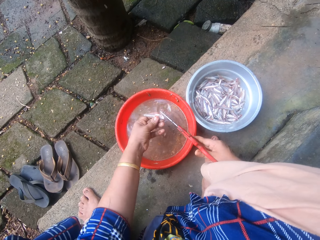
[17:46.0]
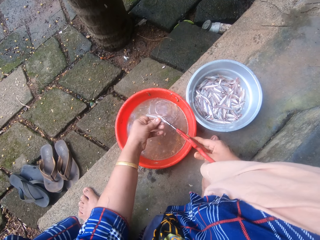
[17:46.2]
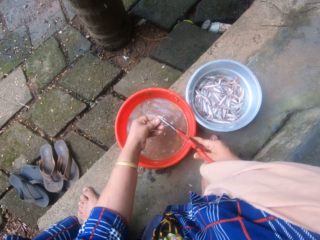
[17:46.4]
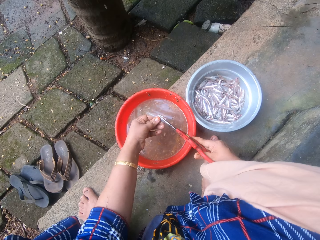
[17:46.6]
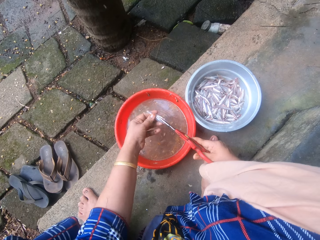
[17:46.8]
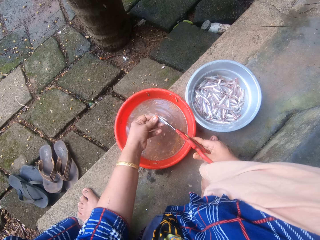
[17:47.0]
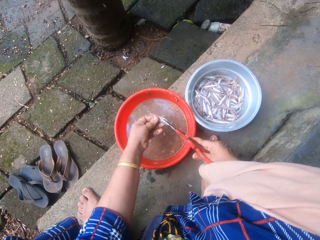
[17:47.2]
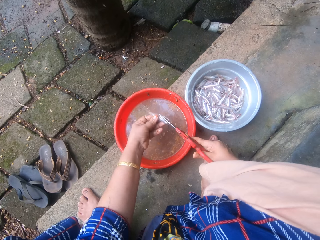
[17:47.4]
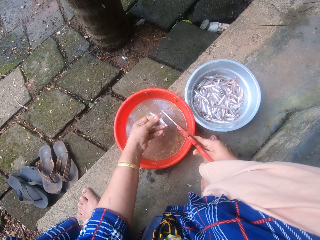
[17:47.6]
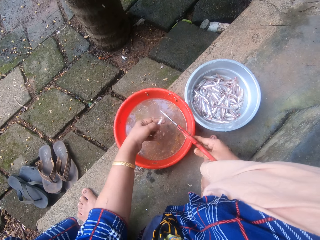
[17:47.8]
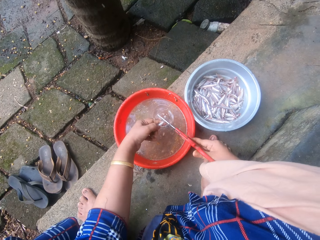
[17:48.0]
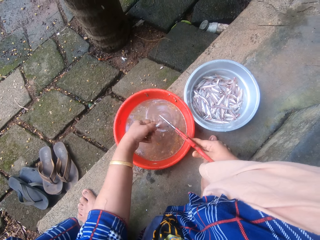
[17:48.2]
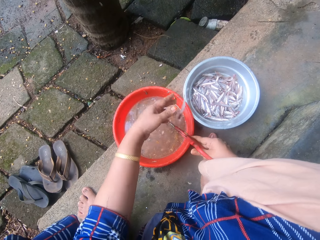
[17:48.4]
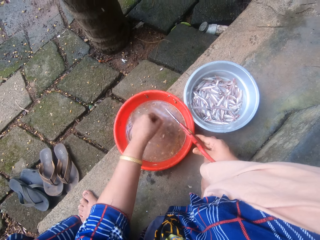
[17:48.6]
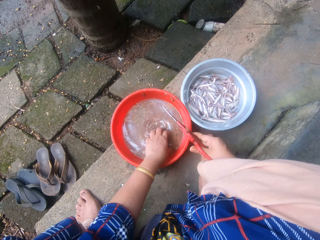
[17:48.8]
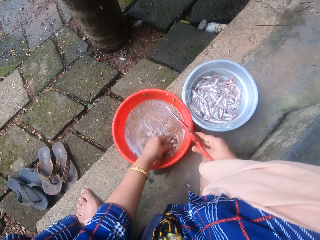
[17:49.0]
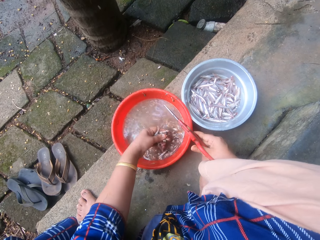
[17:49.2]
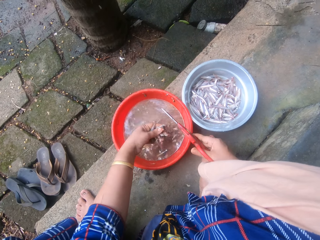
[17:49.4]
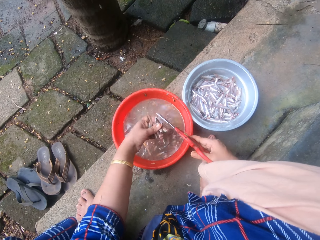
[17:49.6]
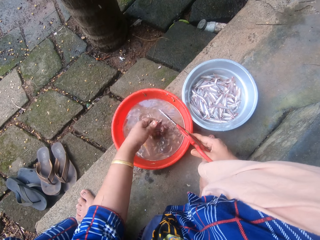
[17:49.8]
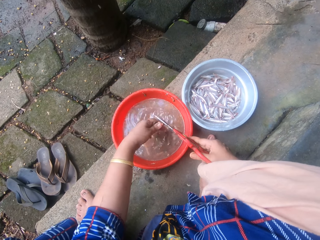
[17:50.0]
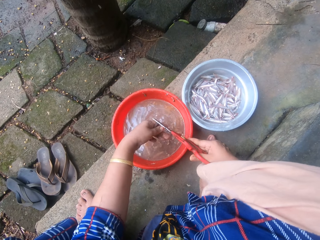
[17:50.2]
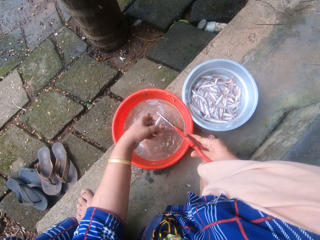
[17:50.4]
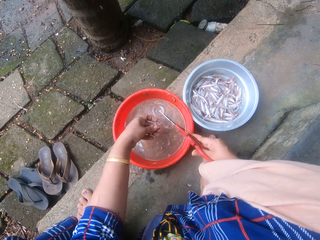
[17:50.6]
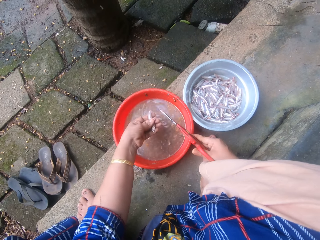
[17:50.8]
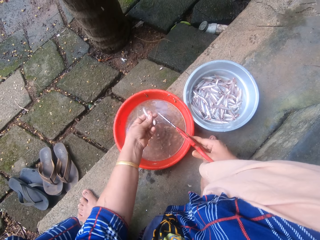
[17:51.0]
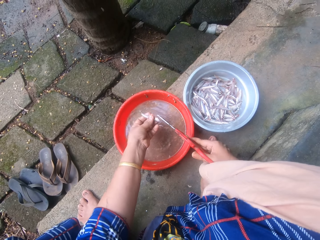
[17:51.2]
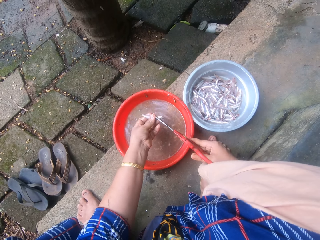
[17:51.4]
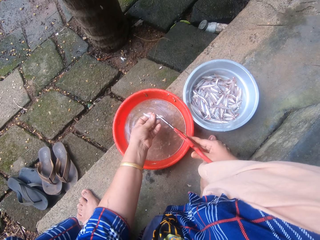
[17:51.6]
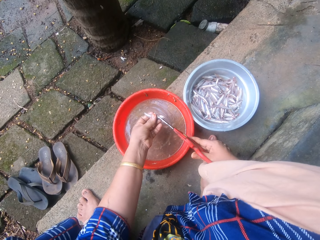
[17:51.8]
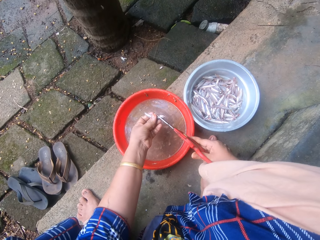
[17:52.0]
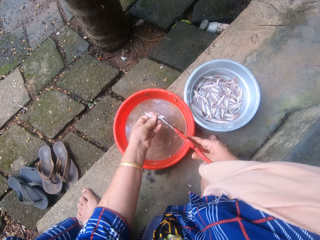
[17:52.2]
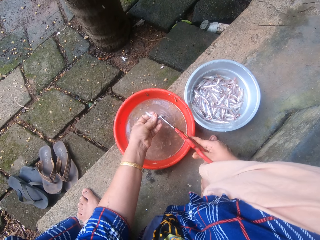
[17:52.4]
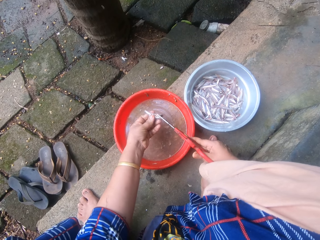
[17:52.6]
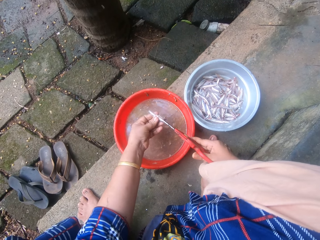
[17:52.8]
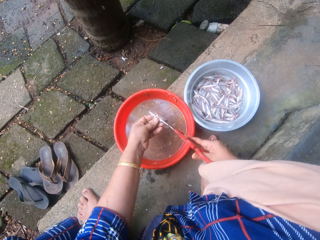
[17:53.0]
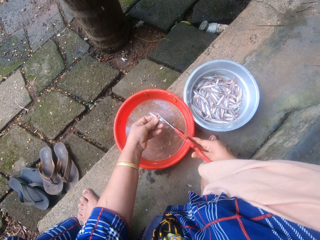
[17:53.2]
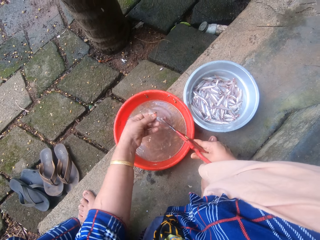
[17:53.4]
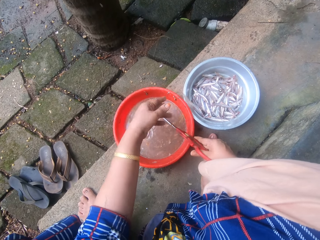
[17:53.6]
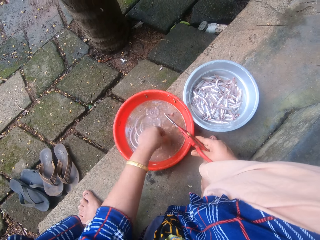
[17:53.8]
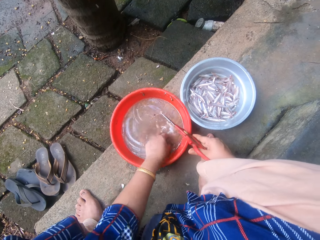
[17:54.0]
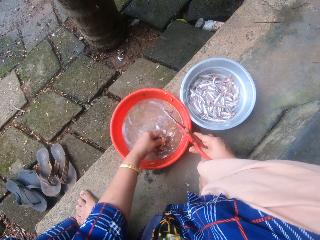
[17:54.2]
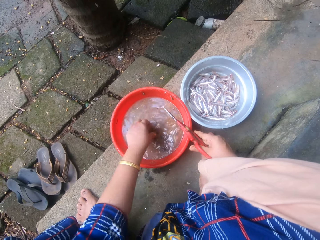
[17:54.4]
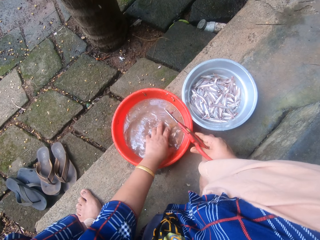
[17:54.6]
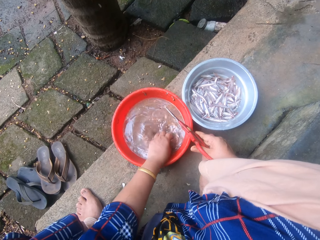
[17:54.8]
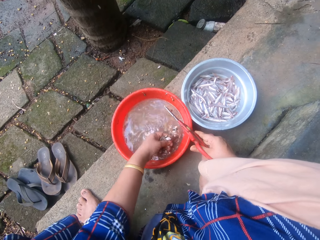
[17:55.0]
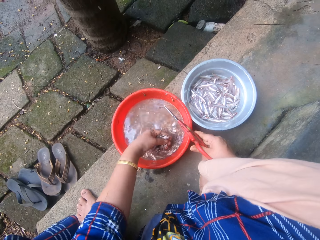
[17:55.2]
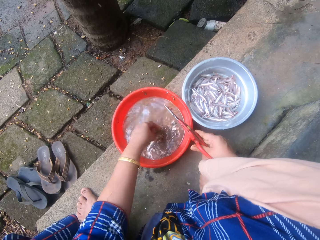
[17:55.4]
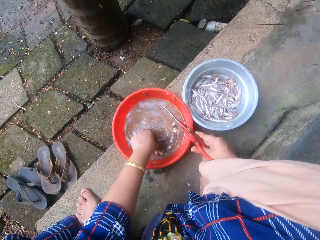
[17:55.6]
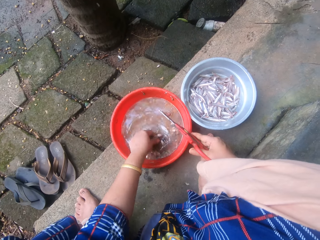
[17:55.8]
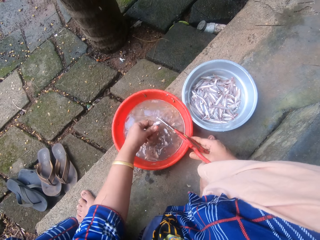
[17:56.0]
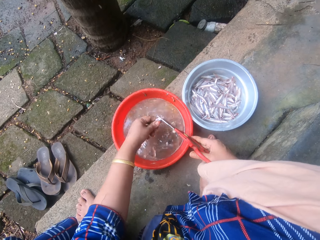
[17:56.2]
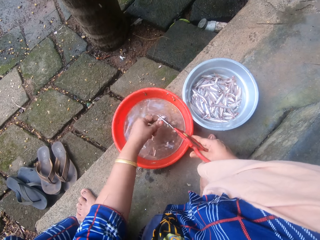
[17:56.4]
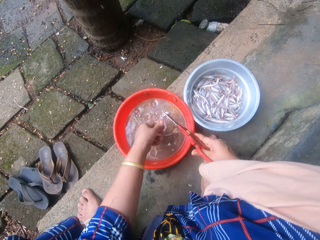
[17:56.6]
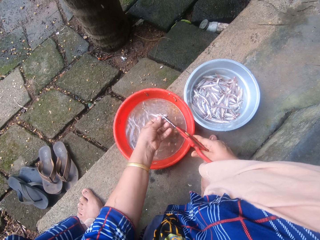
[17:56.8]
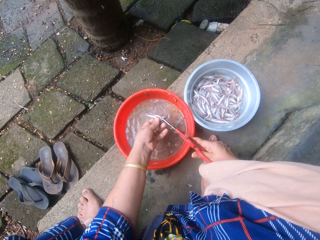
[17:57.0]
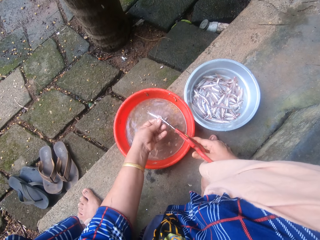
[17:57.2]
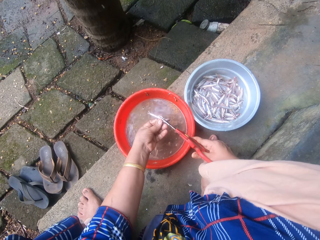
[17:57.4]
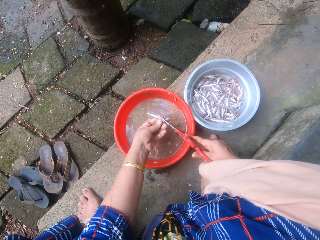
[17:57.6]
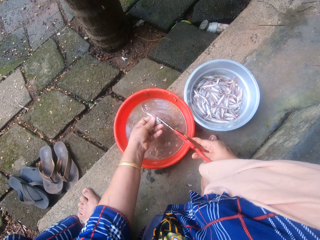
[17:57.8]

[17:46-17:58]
The camera wearer cuts the fish using scissors. She cuts the fish using the scissors again. She tosses the fish into the aluminum bowl. She picks some fish from the red bowl with her left hand. She pours some of the fish back into the red bowl with her left hand. She trims a fish in her left hand with the scissors. She tosses the fish into the aluminum bowl. She picks another fish from the red bowl with her left hand. She trims the fish with the scissors.

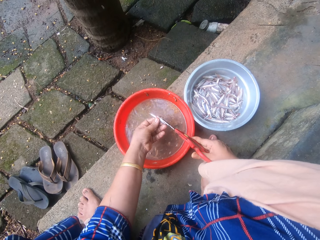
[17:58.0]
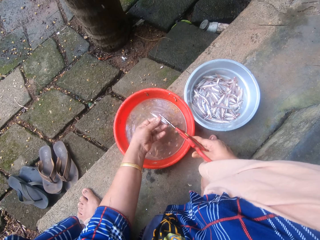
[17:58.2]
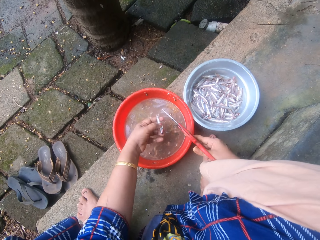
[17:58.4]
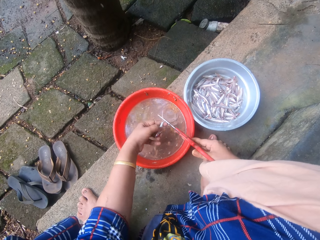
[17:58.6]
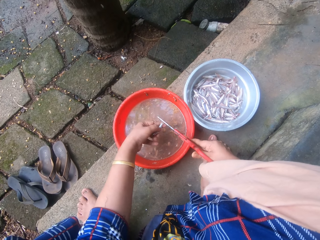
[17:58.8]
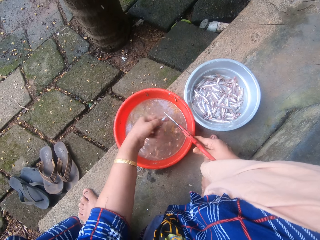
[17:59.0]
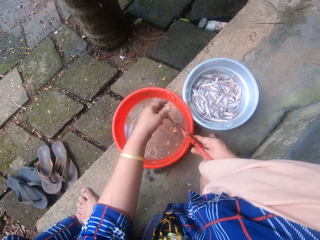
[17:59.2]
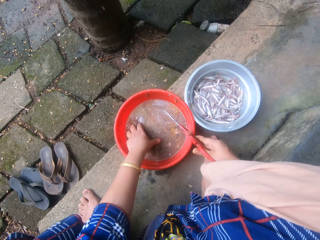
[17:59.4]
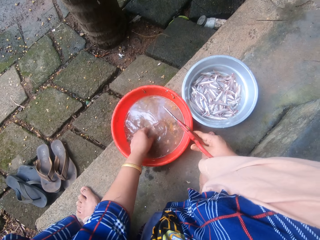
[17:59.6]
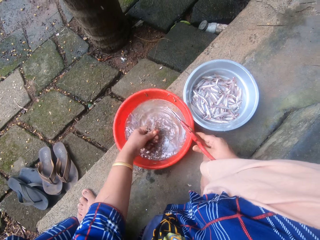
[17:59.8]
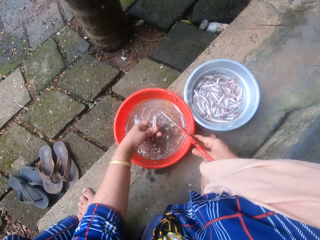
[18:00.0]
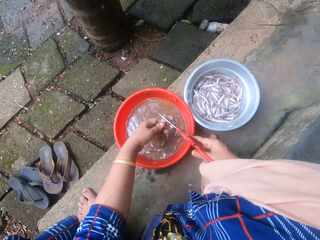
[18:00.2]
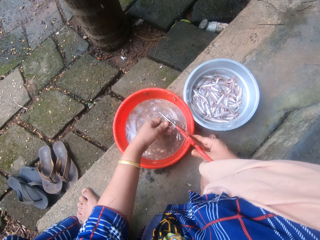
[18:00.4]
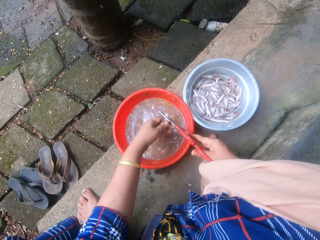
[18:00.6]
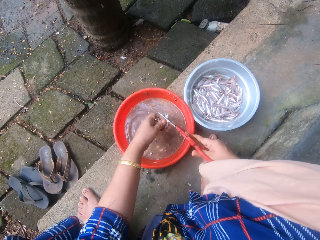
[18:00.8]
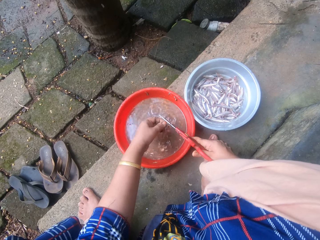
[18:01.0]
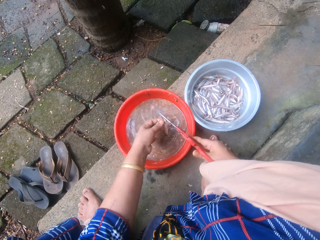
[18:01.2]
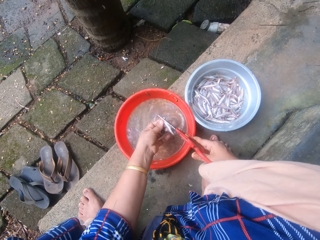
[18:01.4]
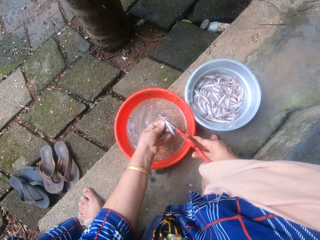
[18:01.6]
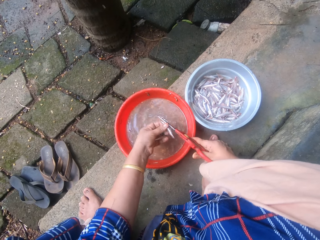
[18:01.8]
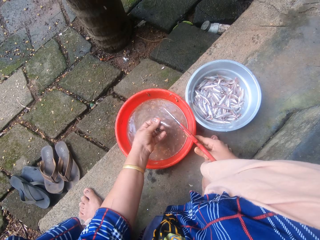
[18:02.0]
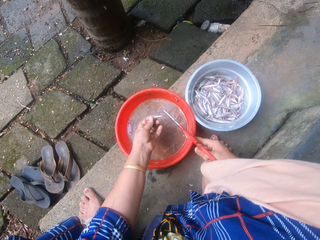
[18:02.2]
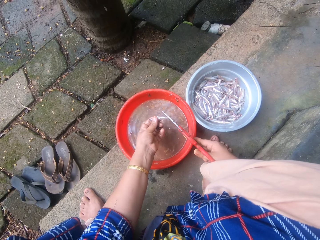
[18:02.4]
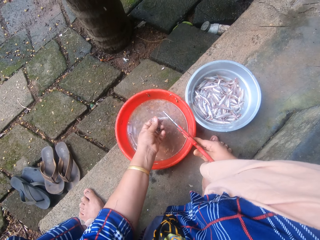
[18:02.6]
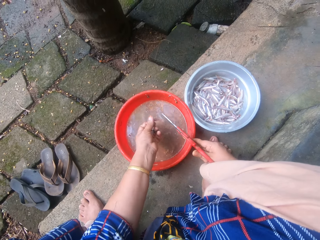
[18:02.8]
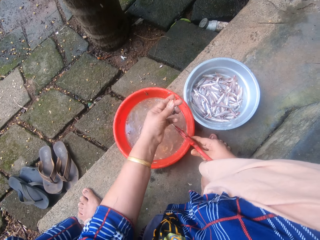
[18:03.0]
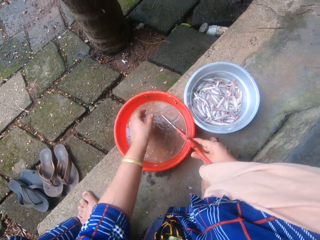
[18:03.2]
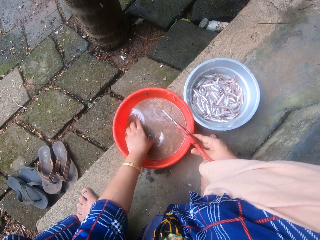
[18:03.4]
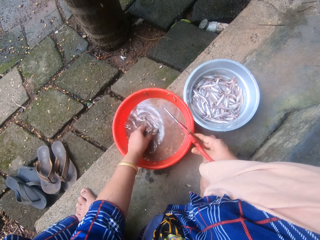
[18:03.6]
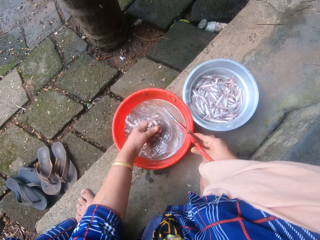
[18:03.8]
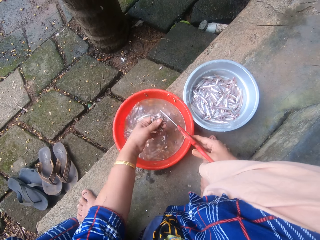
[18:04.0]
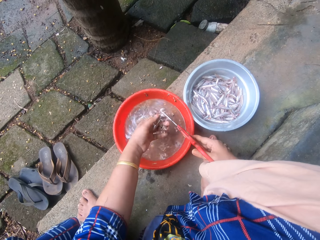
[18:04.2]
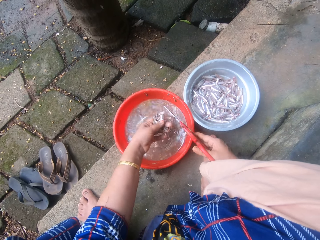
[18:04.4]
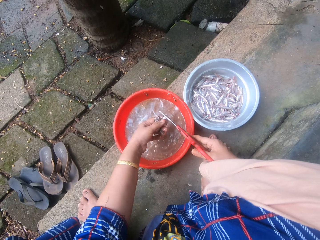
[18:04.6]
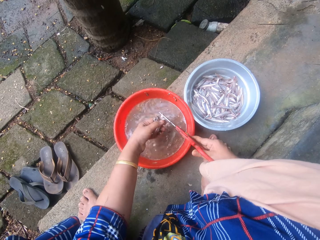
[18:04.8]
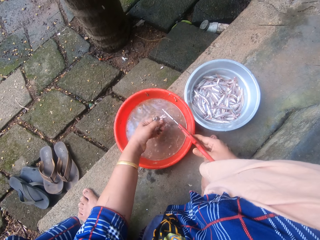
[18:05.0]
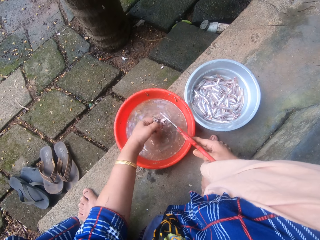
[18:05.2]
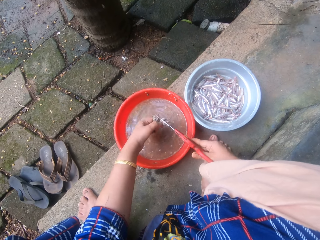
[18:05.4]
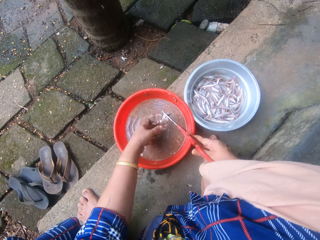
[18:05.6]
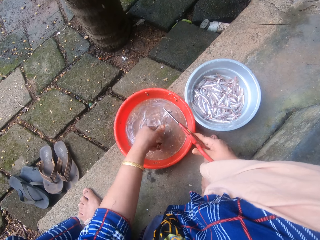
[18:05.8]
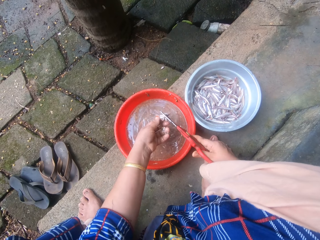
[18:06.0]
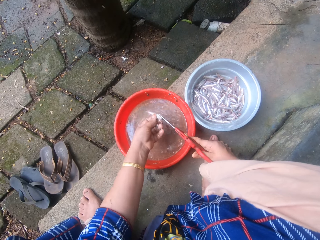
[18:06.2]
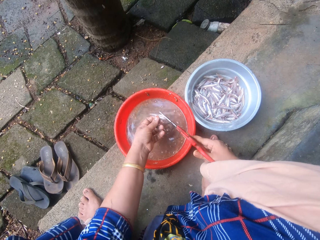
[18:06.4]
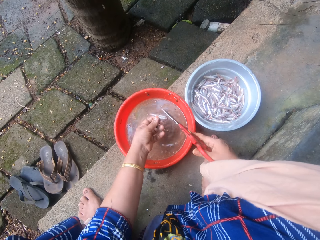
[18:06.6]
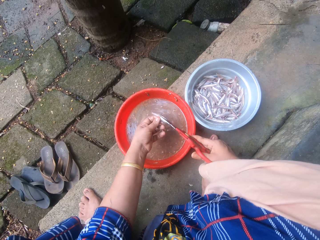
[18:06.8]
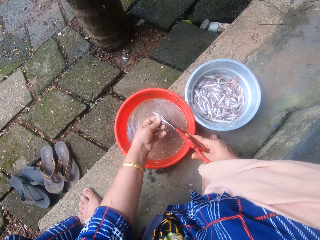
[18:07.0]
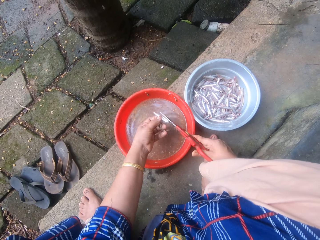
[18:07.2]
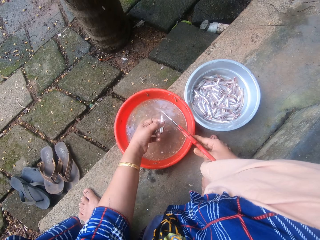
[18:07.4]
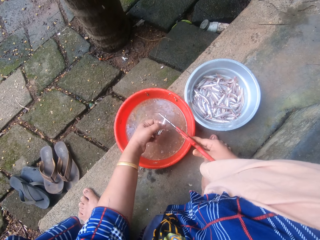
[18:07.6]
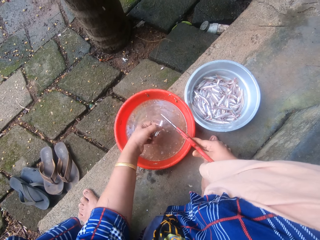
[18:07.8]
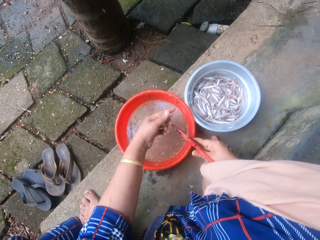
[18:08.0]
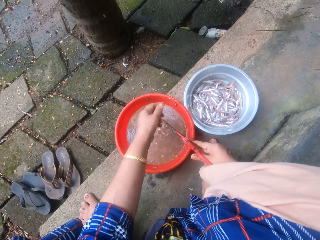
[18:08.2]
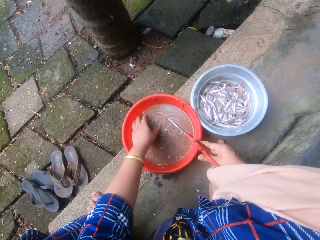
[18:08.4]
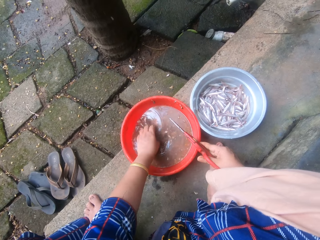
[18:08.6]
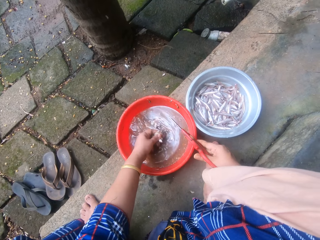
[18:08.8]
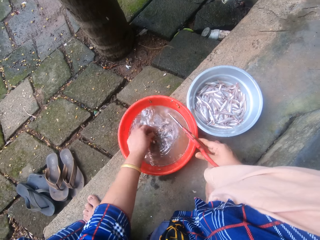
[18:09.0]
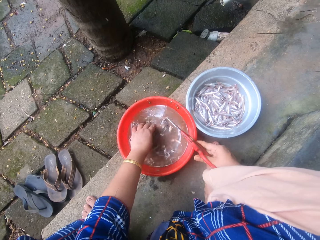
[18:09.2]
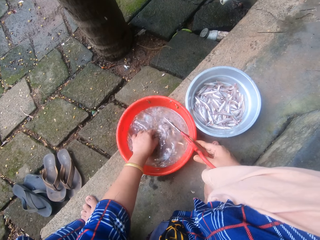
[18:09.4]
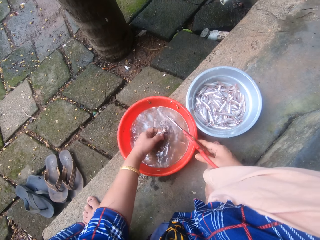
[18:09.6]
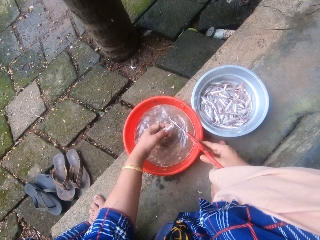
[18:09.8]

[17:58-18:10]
The camera wearer tosses the fish into the aluminum bowl. She picks another fish from the red bowl with her left hand. She trims the fish with the scissors. She tosses the fish into the aluminum bowl. She picks another fish from the red bowl with her left hand. She trims the fish with the scissors. She tosses the fish into the aluminum bowl.
